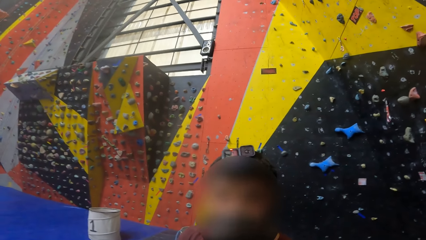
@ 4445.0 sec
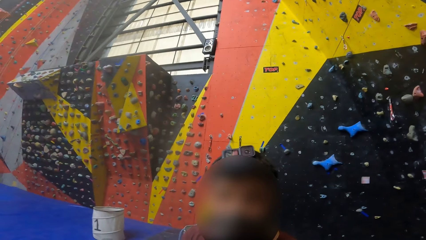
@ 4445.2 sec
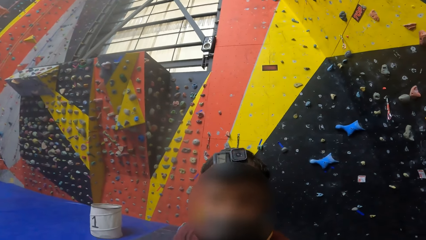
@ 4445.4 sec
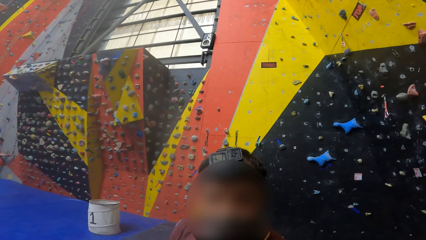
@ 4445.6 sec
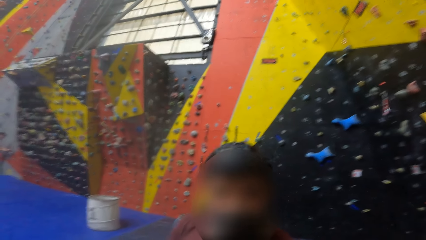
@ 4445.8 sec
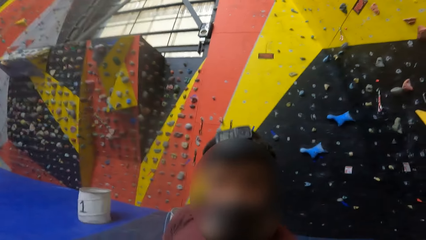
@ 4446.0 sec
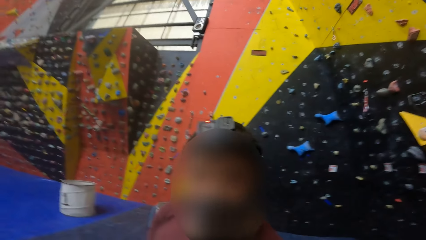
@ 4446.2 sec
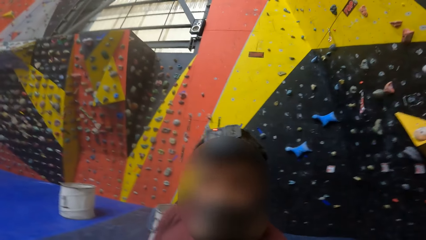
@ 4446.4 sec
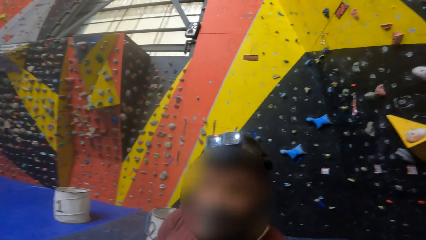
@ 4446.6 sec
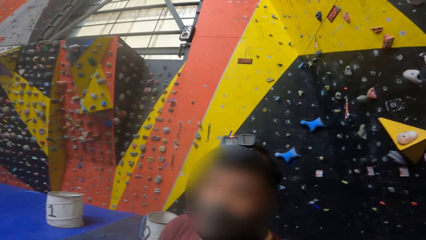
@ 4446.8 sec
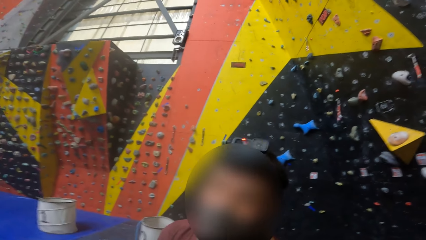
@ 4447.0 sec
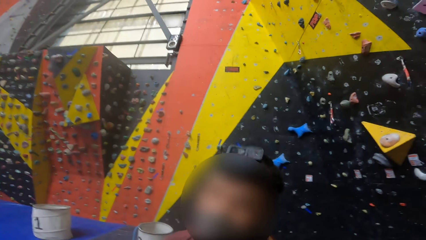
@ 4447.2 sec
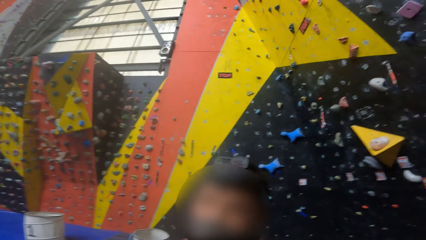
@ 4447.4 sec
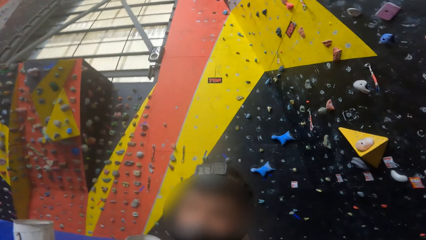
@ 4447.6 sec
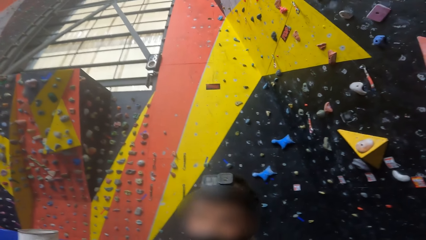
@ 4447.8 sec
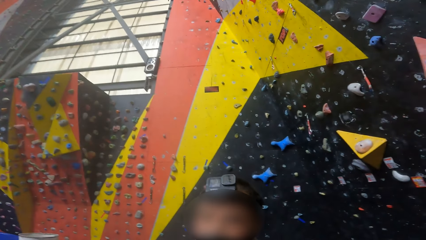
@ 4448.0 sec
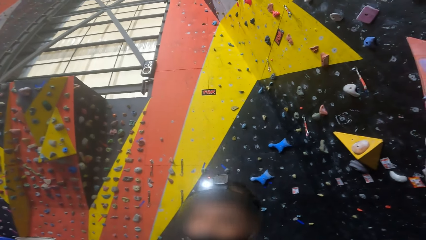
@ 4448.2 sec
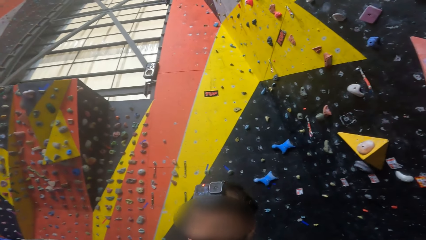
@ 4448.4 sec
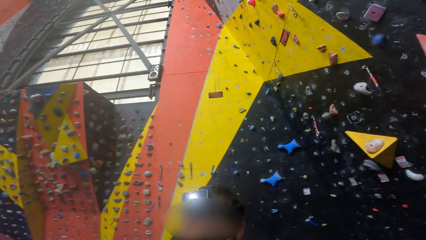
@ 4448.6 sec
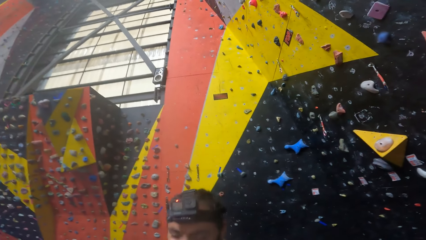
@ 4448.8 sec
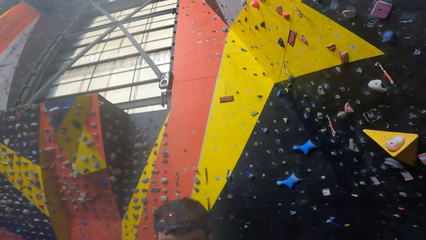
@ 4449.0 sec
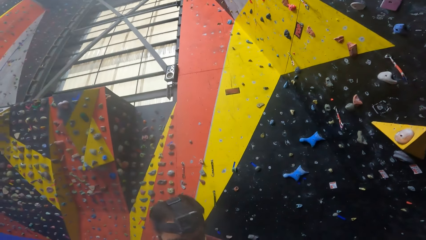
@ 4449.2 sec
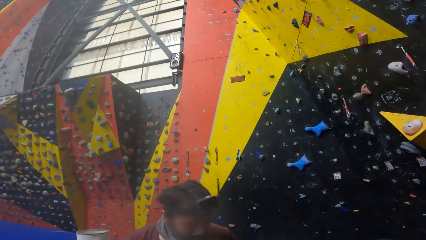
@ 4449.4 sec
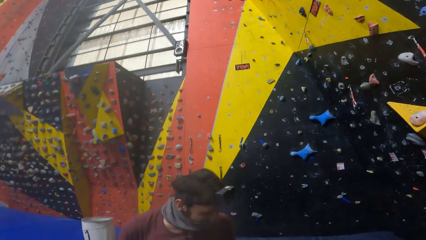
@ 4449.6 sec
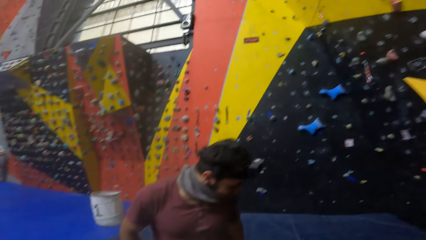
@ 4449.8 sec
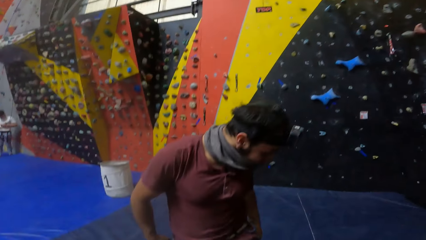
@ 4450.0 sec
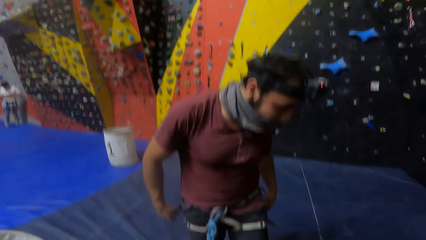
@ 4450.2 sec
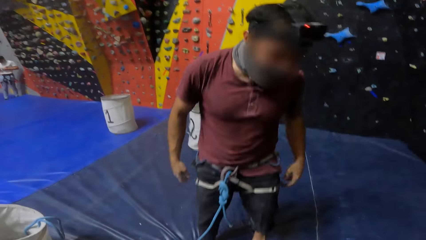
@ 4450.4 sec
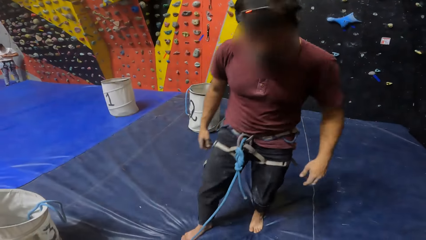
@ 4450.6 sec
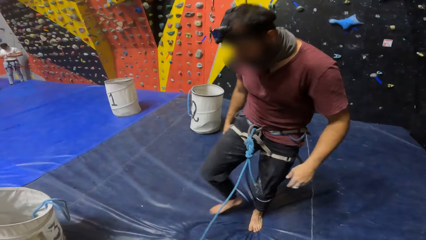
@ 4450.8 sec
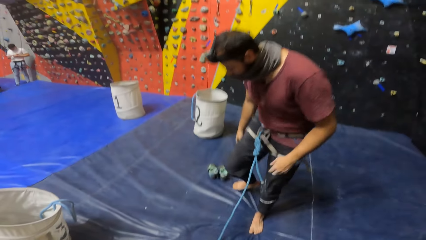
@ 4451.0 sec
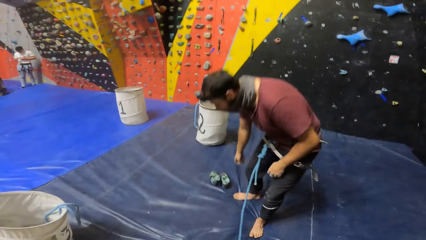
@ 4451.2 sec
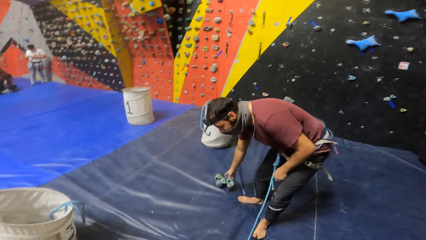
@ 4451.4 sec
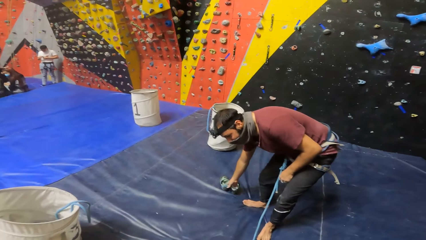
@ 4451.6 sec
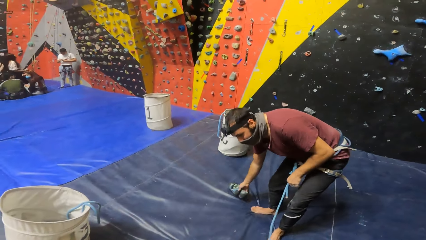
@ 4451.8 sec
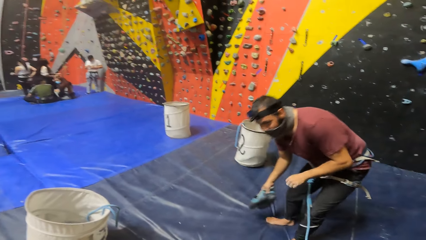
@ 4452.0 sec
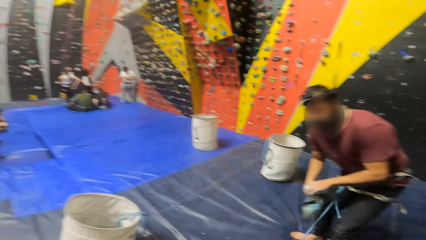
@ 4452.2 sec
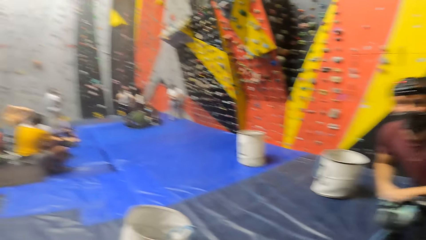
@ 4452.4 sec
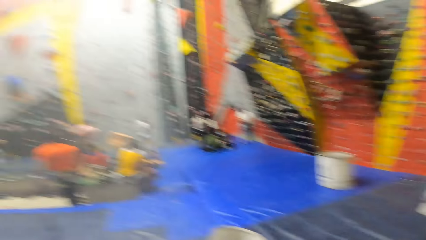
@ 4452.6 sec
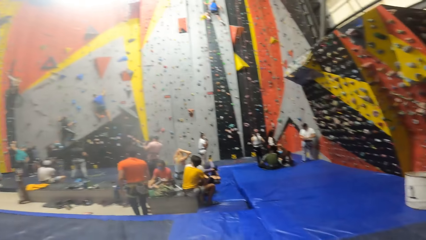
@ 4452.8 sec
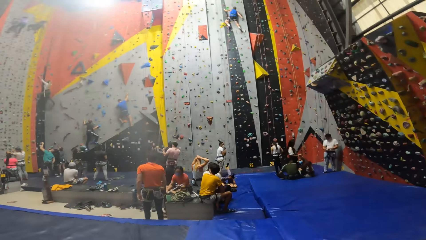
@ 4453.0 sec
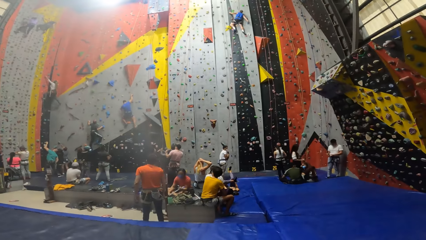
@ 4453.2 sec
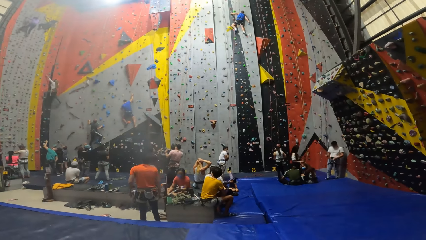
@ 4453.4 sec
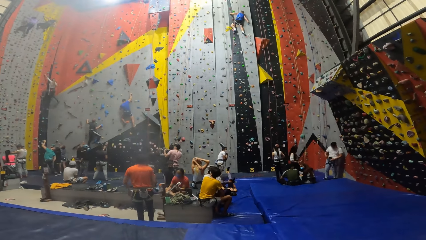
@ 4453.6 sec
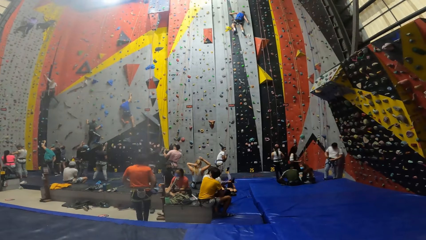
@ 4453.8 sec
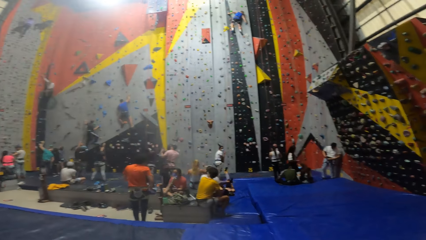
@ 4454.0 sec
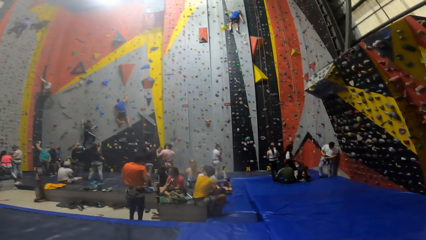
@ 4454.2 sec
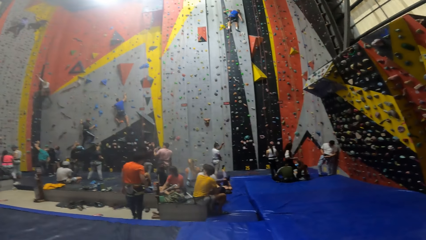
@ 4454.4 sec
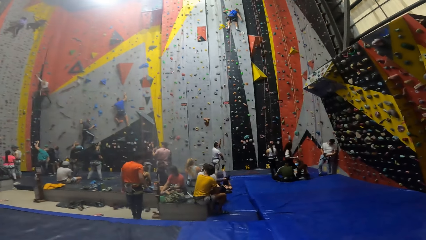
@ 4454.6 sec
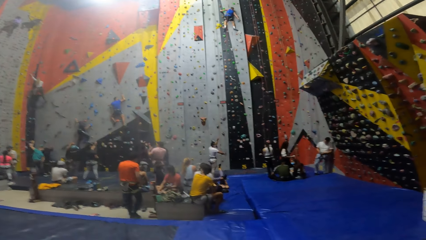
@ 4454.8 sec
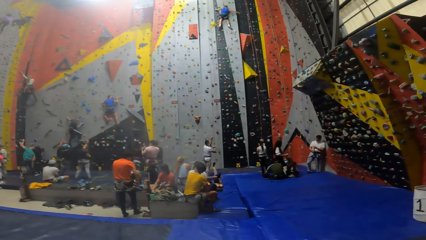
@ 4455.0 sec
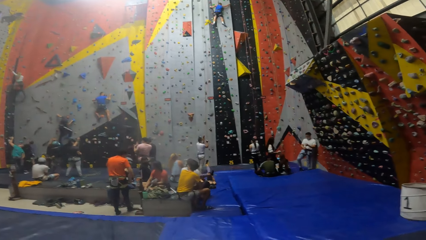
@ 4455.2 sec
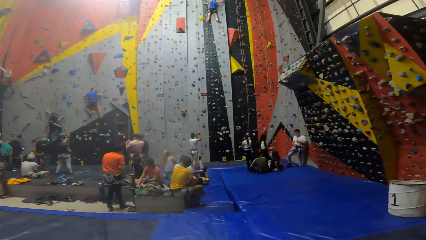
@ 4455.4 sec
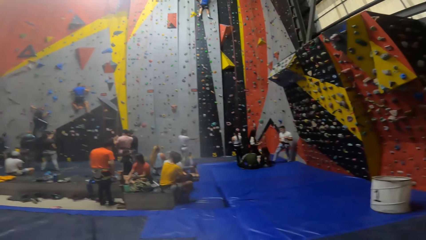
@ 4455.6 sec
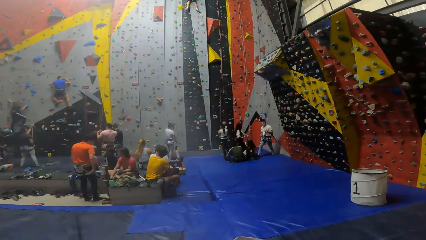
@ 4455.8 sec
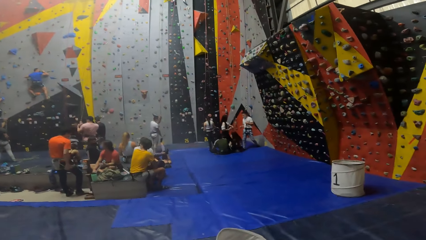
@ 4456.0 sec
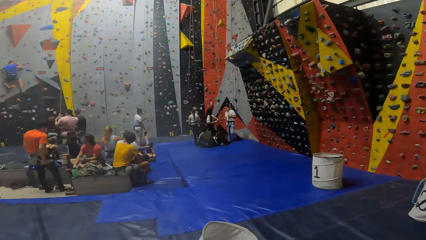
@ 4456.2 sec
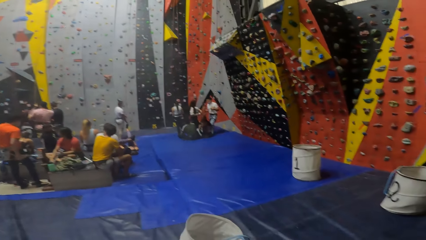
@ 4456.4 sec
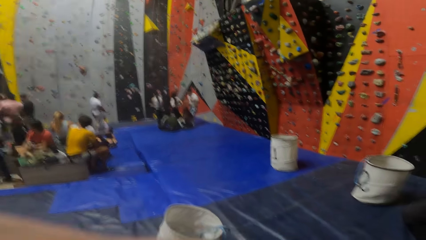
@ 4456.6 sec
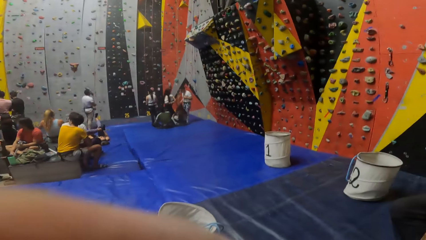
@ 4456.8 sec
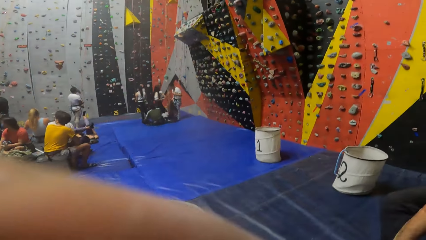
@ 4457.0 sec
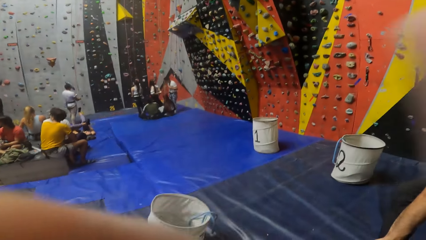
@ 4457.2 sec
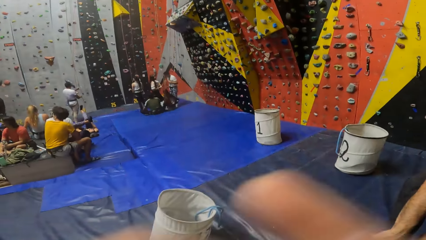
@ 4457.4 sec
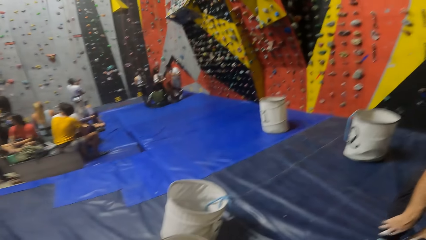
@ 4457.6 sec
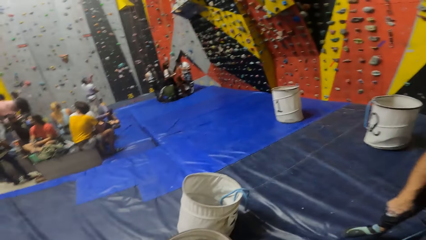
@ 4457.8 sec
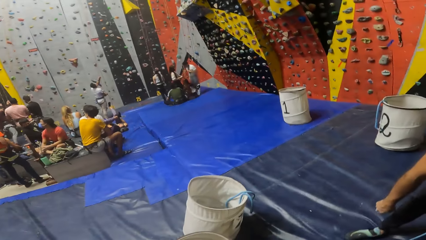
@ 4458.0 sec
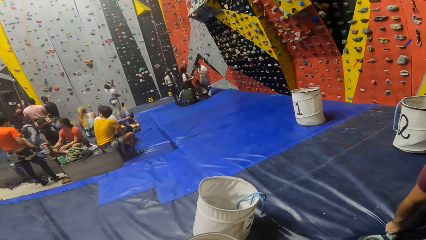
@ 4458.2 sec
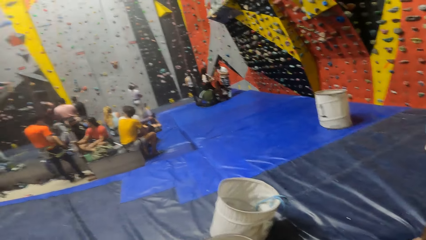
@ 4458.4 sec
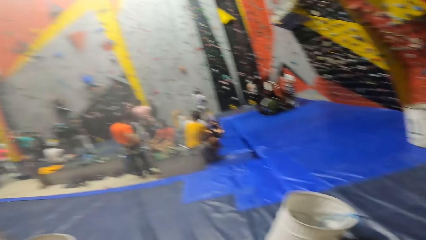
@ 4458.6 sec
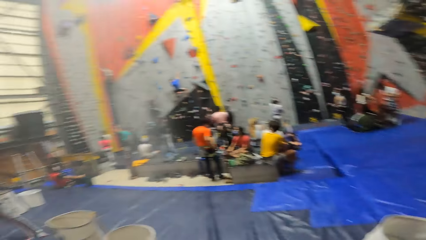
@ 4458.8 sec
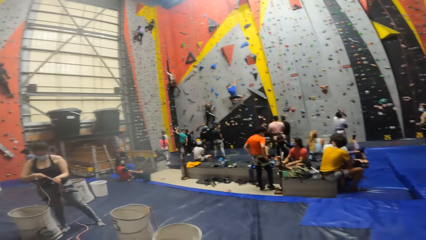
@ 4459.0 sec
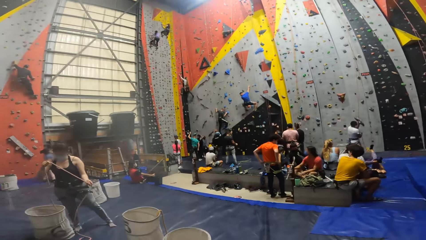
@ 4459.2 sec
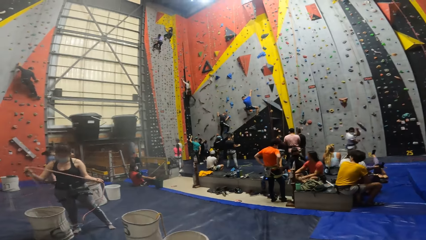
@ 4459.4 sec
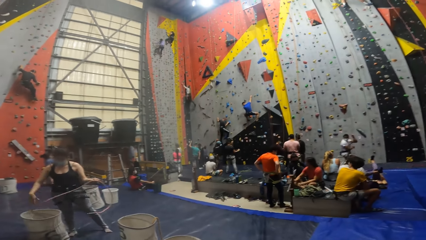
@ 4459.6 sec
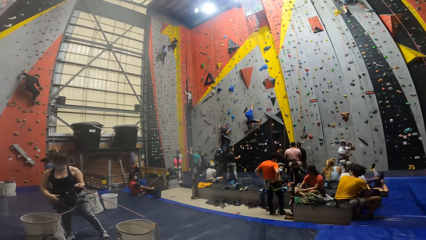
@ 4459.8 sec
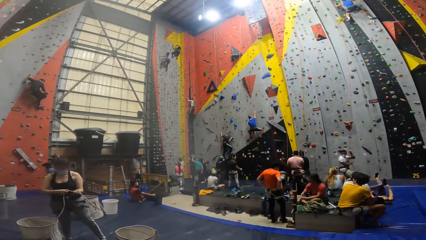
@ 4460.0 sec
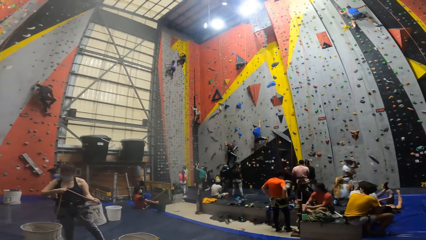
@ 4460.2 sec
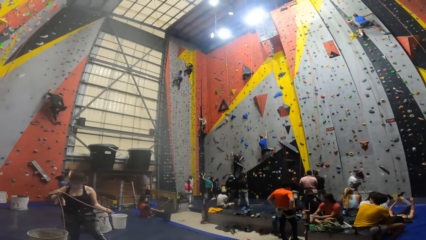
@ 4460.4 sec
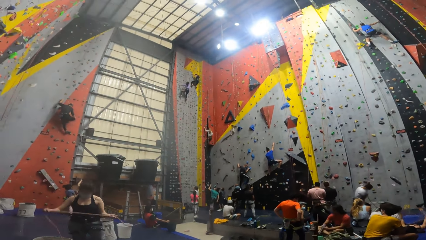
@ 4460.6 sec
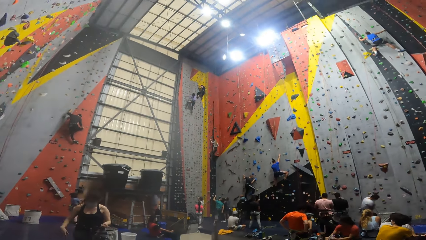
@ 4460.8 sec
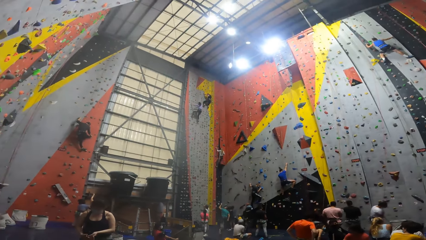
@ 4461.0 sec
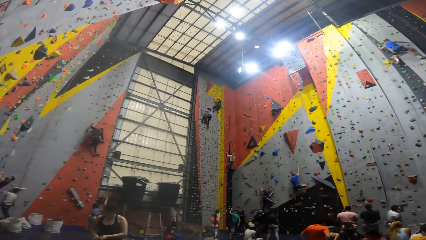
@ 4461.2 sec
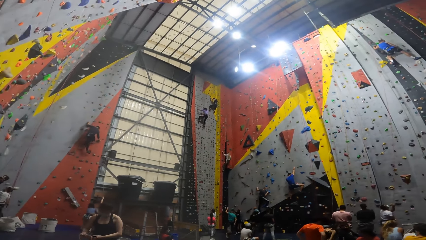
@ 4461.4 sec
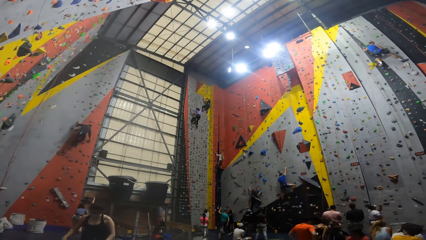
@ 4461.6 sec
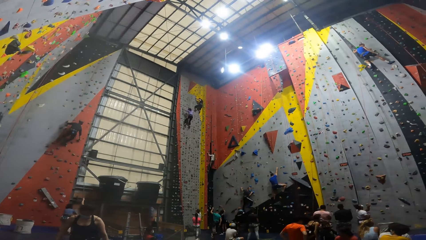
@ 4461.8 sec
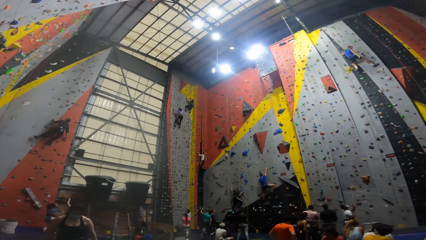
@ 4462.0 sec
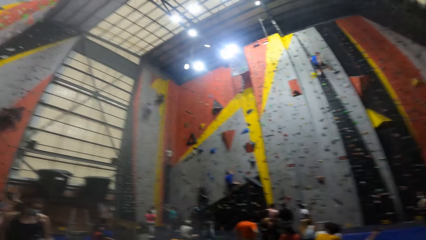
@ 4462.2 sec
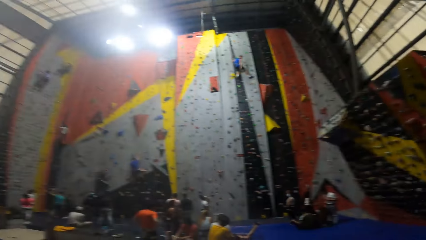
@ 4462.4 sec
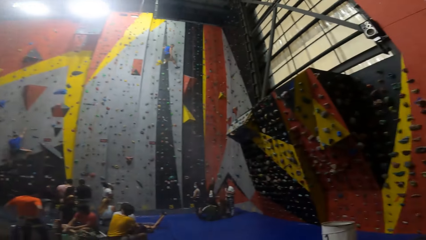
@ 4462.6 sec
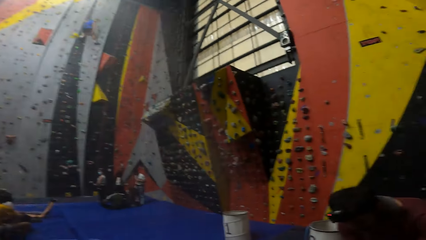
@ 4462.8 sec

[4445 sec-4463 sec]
The camera wearer looks around in a room. A man picks up a pair of climbing shoes. The camera wearer looks around. They adjust the camera. They look around. A person holds a rope.
